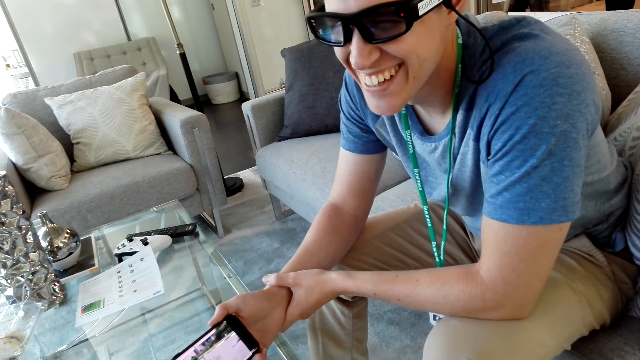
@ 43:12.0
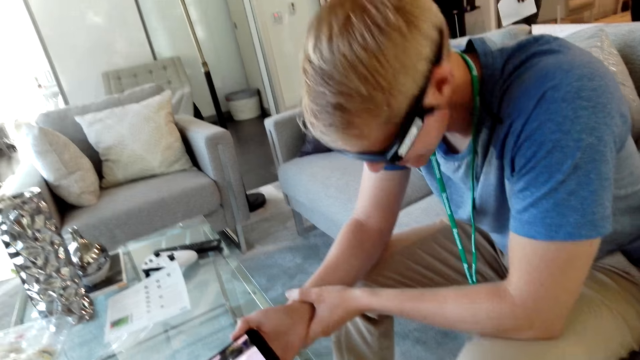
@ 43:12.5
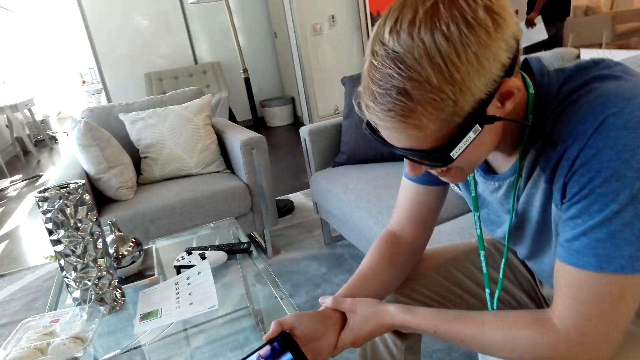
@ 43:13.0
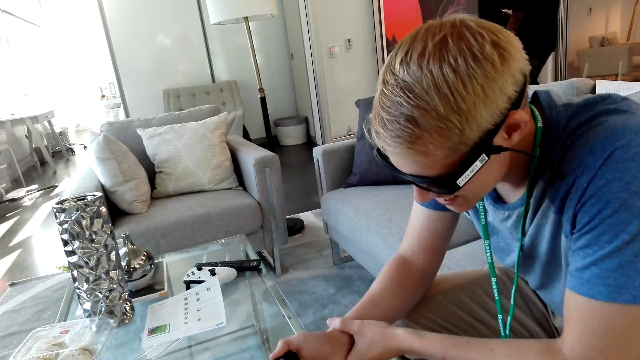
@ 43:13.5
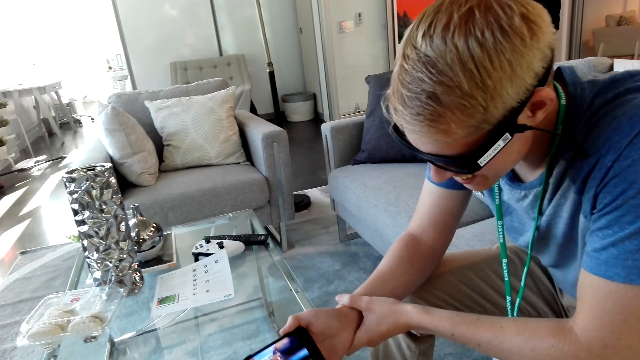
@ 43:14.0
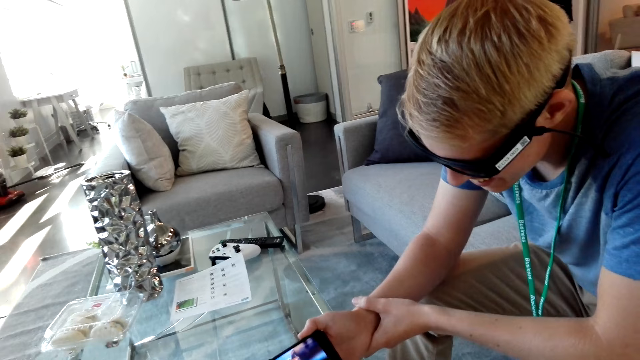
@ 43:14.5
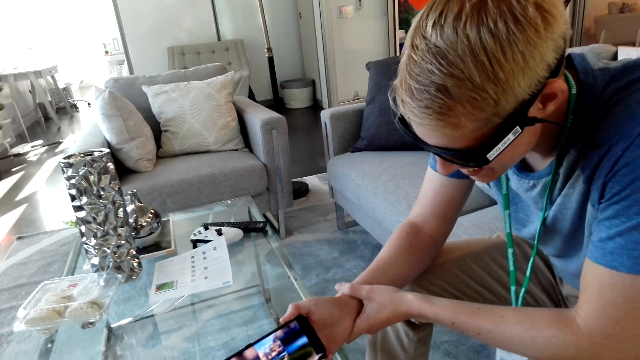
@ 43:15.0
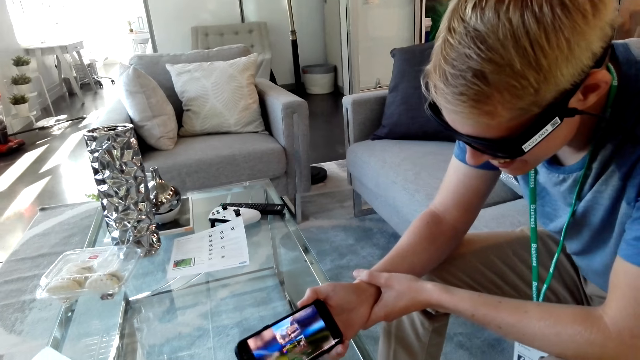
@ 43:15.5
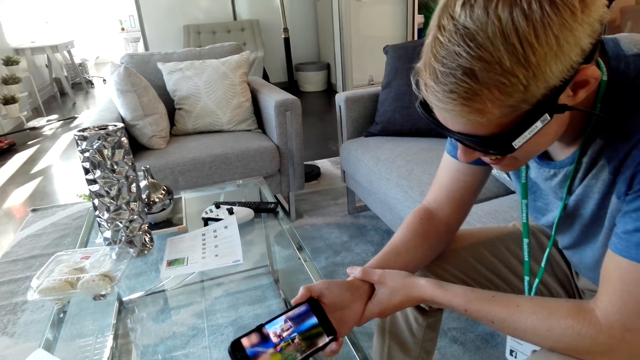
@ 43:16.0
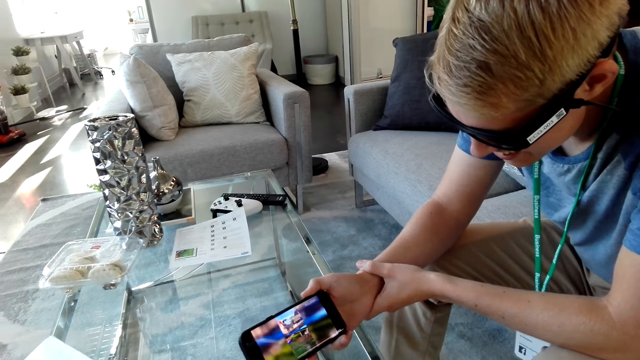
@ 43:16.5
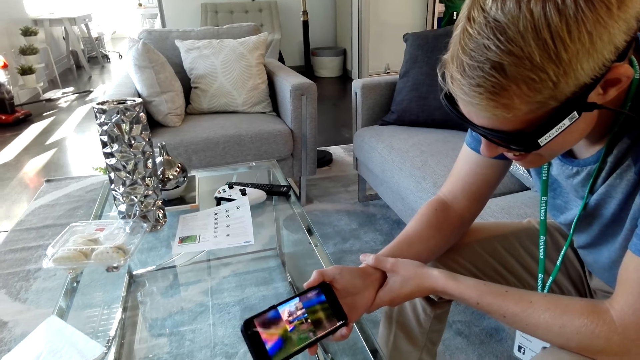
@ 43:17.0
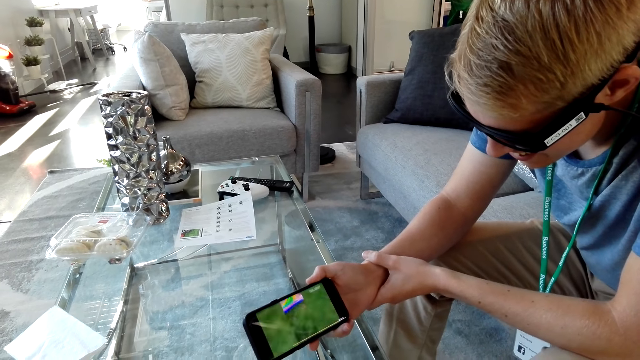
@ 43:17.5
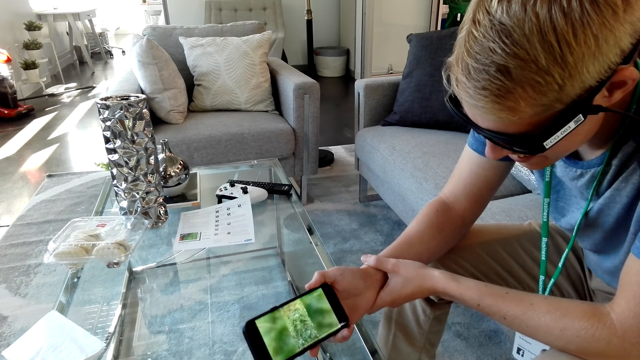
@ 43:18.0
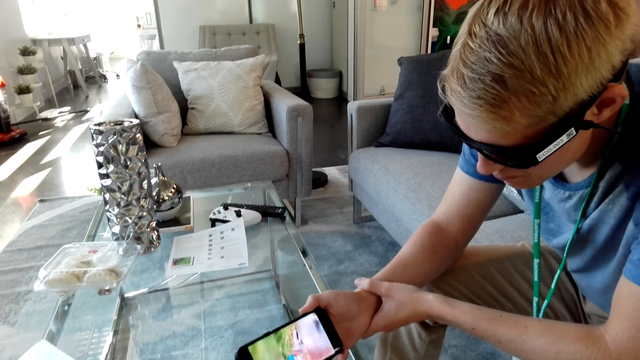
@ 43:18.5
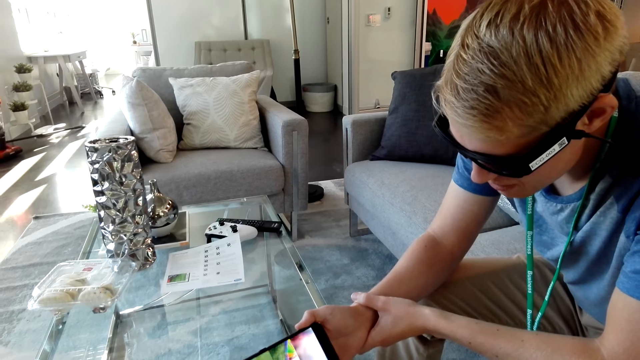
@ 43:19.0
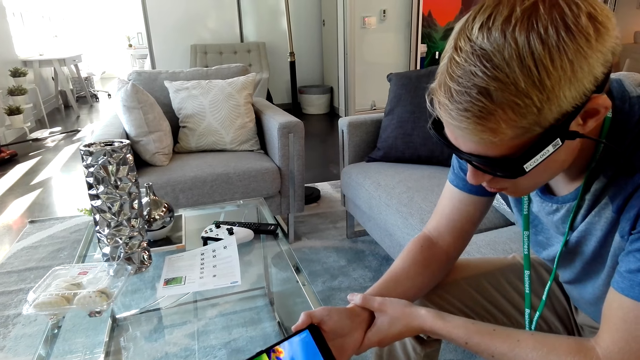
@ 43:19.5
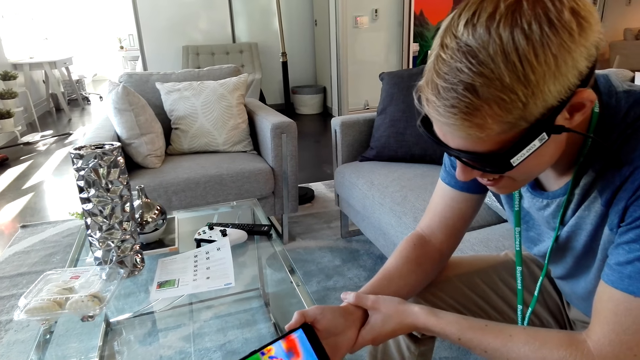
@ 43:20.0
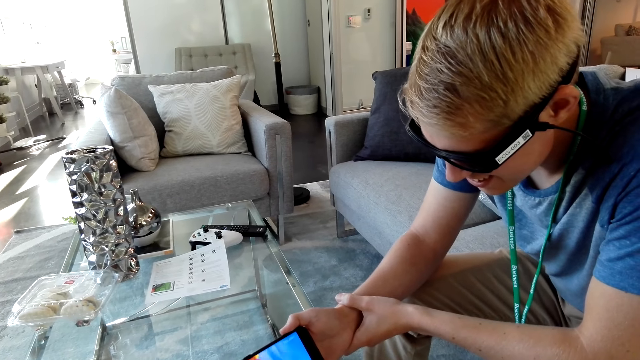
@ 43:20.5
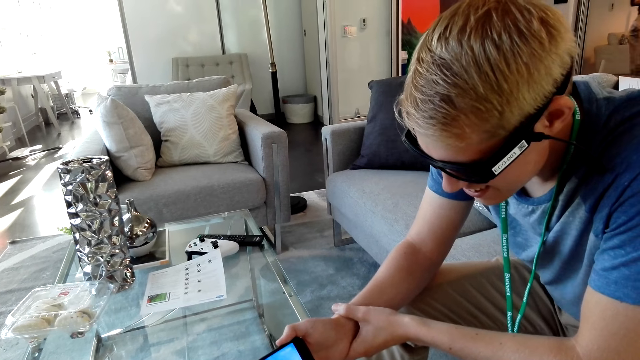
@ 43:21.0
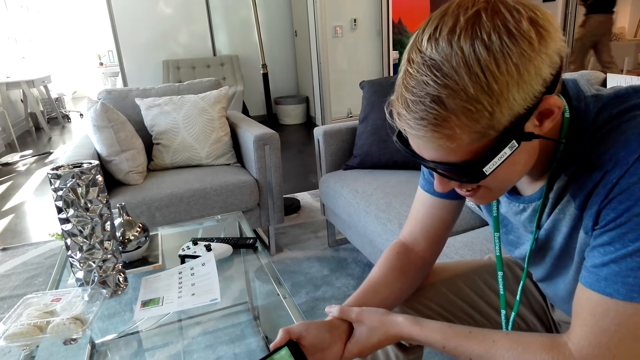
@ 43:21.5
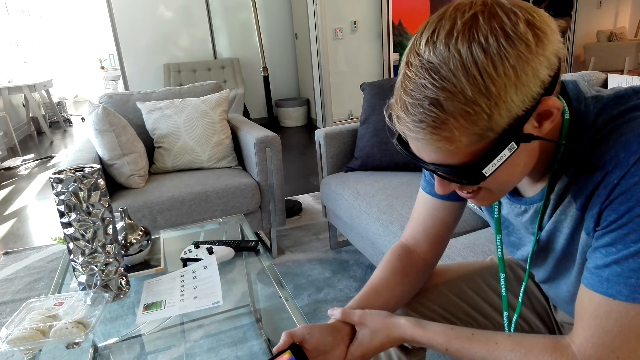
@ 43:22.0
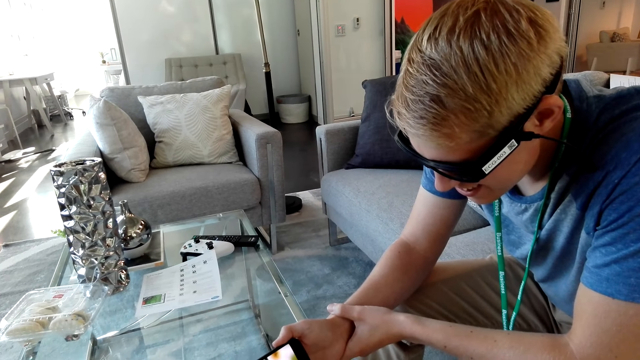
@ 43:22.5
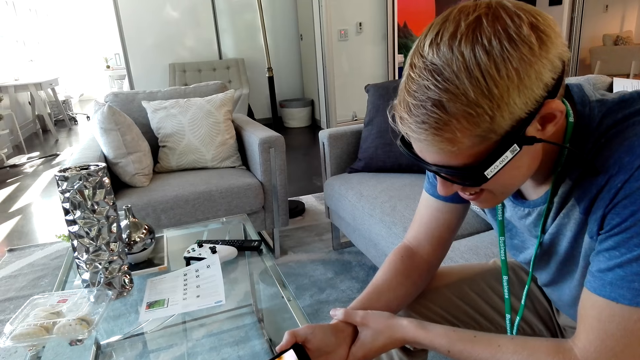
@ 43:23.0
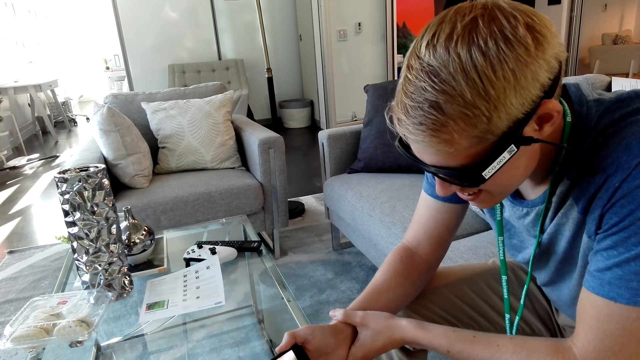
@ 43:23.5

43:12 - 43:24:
A man looks at the camera wearer. The man laughs. The man watches a video on the phone. The camera wearer watches with the man on the phone.

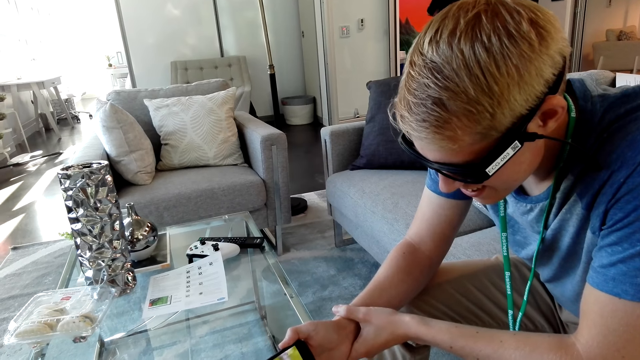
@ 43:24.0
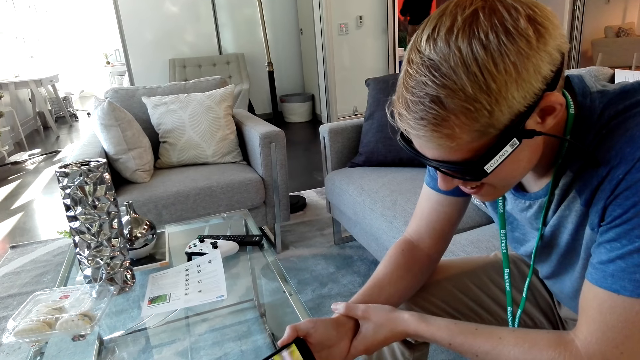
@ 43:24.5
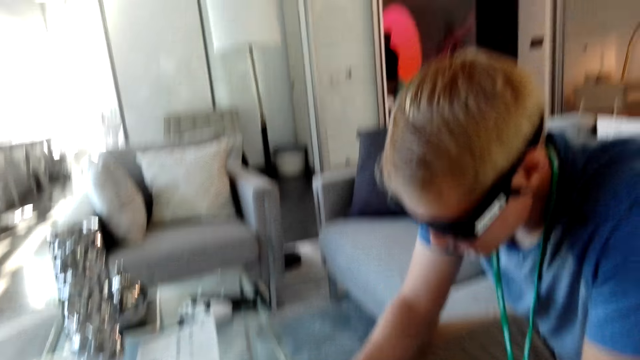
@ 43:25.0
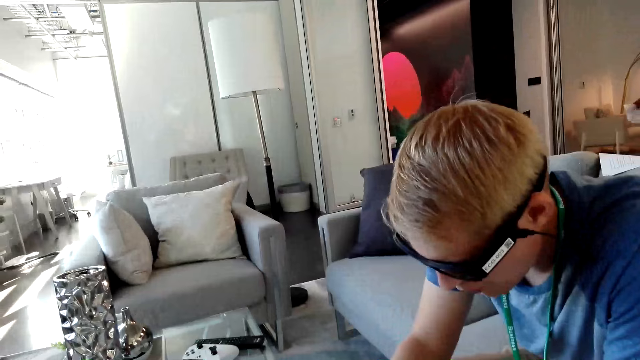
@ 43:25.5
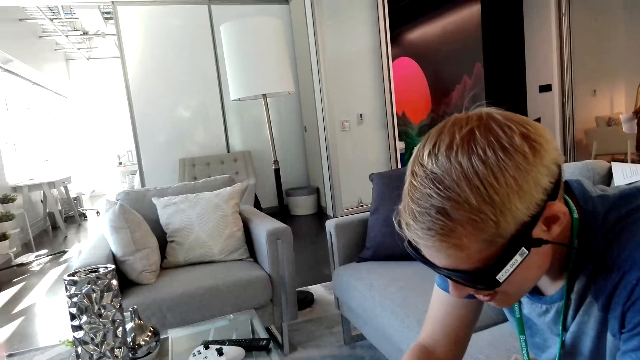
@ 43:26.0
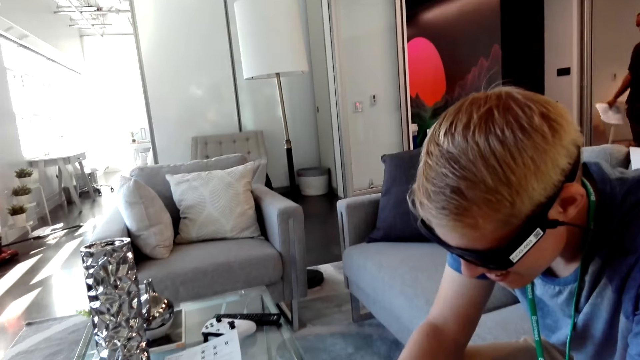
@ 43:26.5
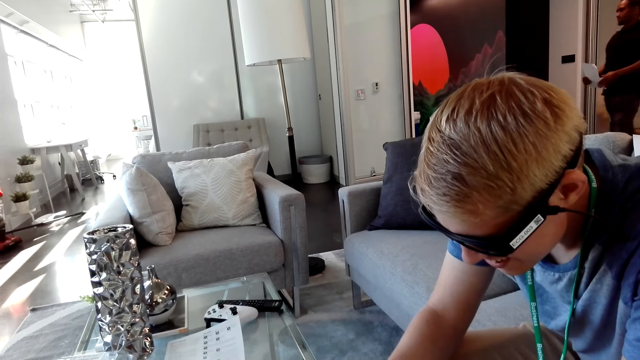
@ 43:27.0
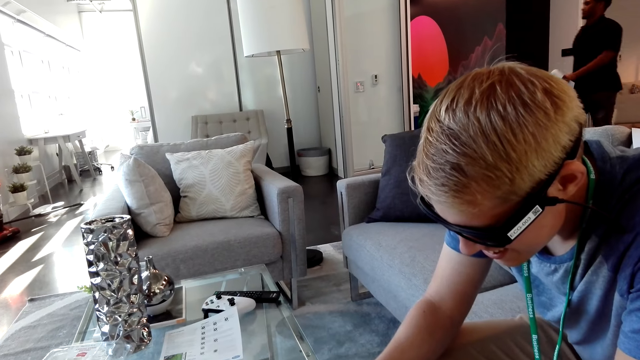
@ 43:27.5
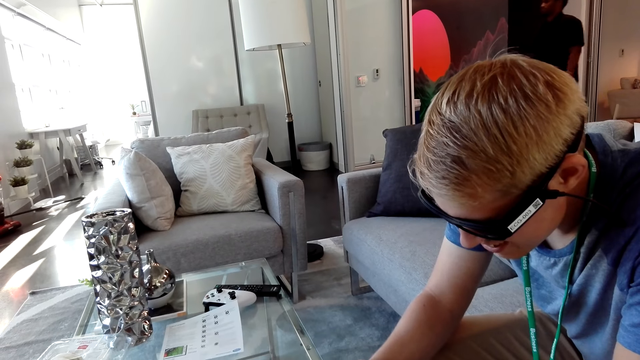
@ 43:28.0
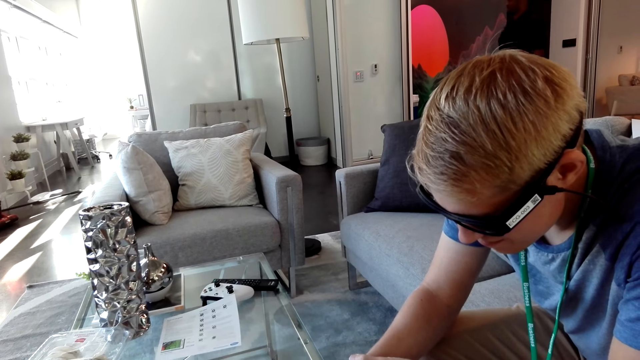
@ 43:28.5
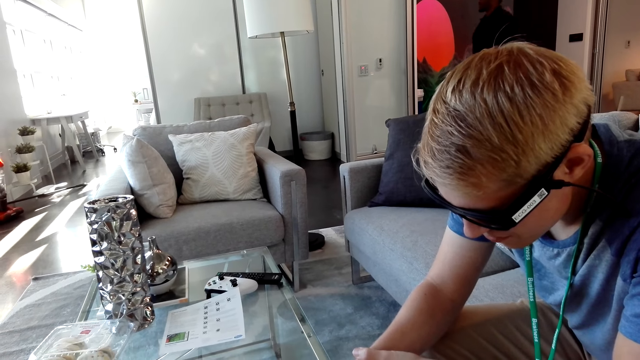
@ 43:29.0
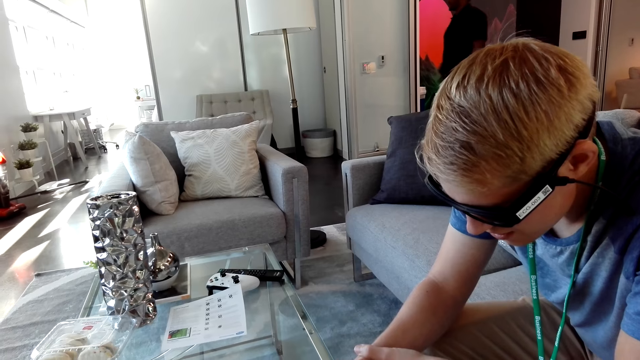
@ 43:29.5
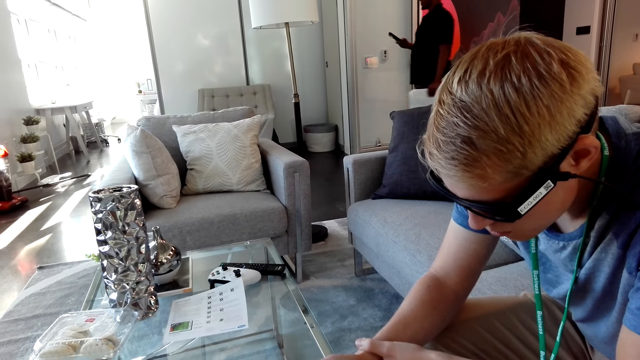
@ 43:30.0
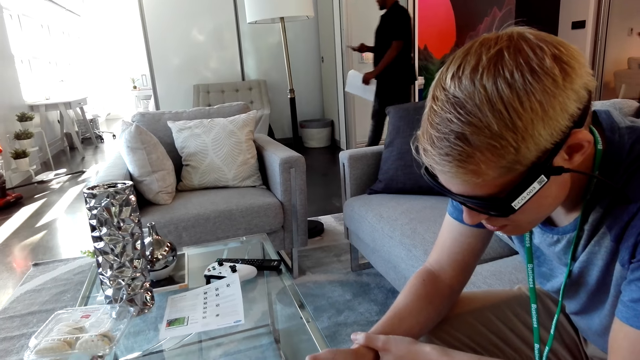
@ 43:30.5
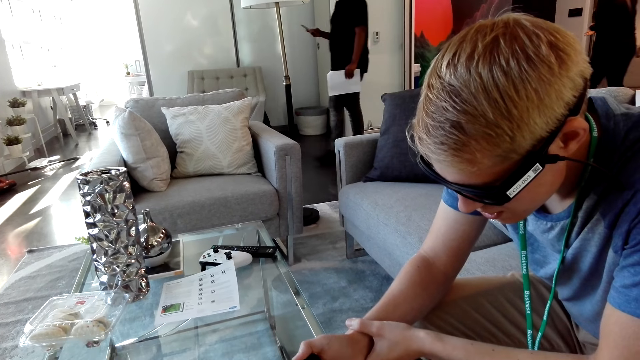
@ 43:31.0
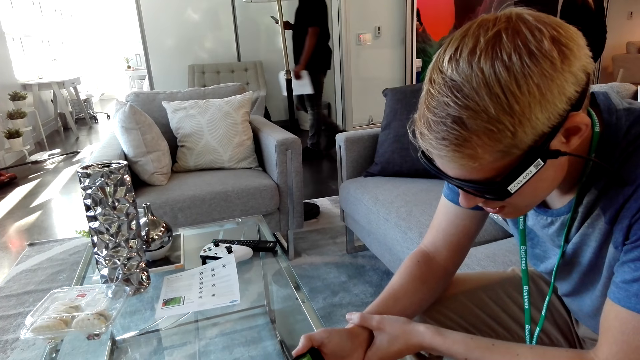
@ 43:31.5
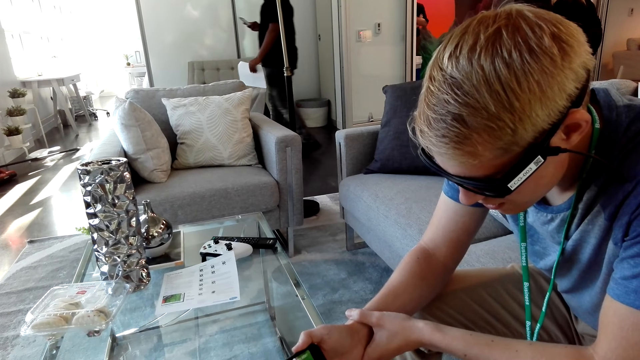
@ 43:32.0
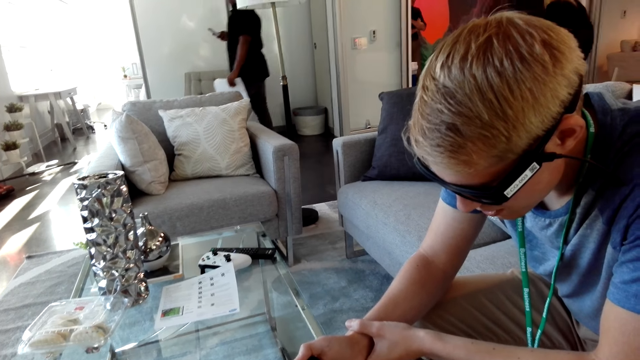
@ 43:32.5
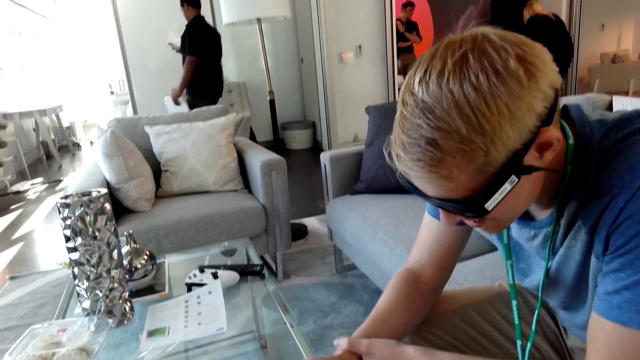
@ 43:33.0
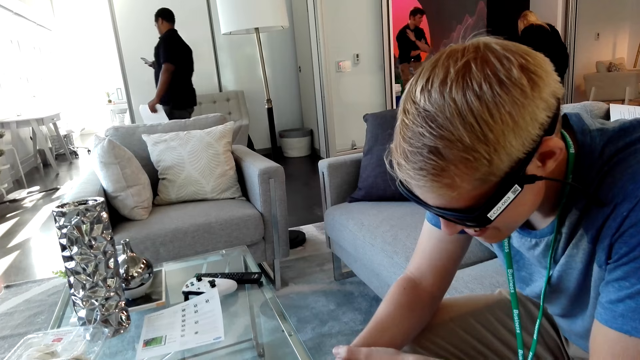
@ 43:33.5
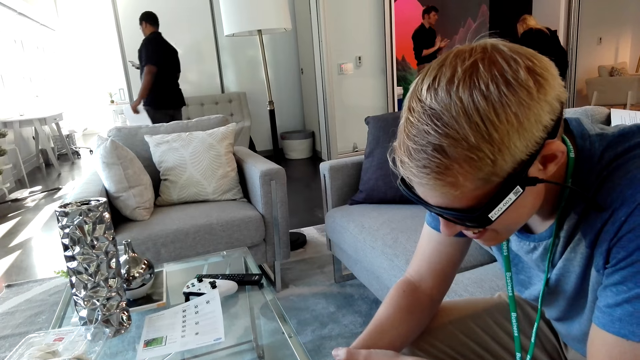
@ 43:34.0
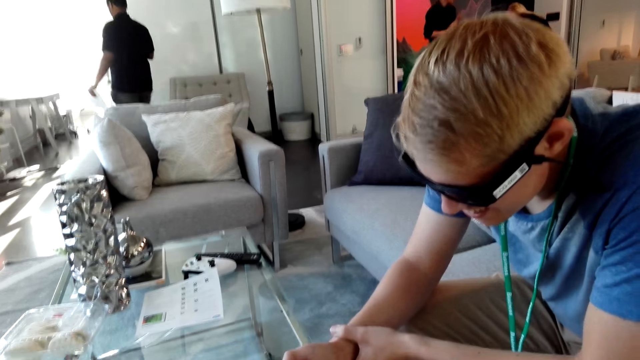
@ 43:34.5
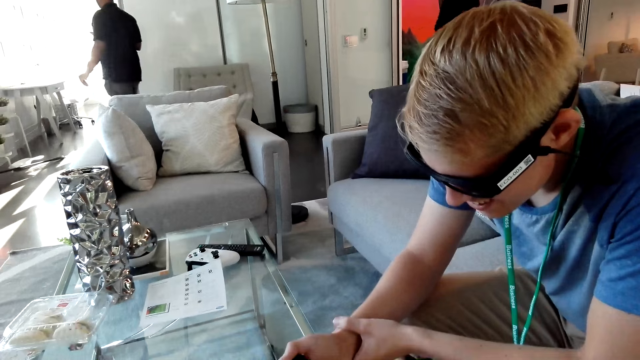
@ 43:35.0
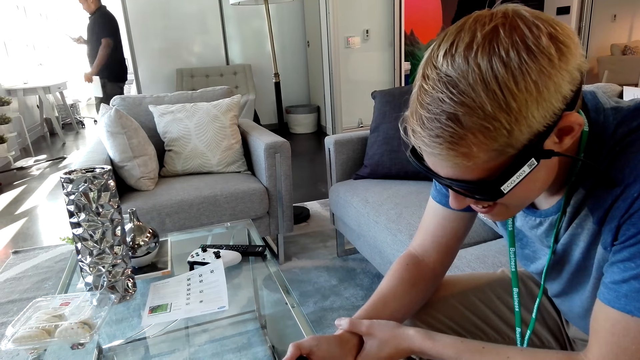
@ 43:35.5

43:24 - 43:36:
A person talks with the camera wearer.
